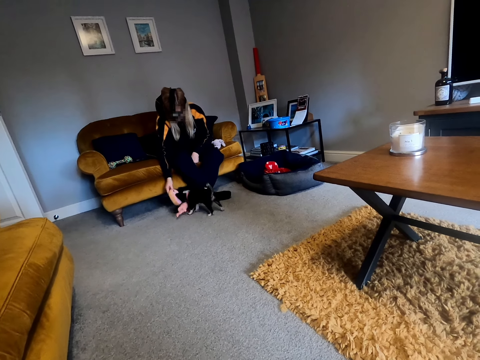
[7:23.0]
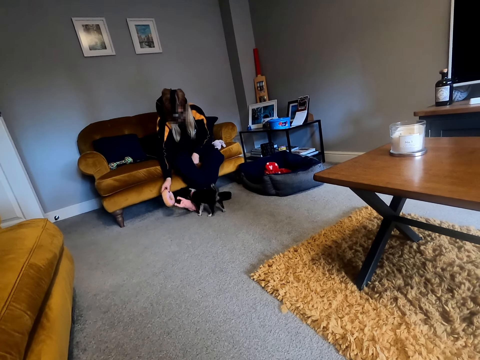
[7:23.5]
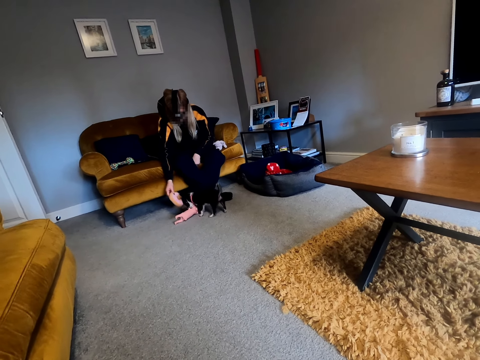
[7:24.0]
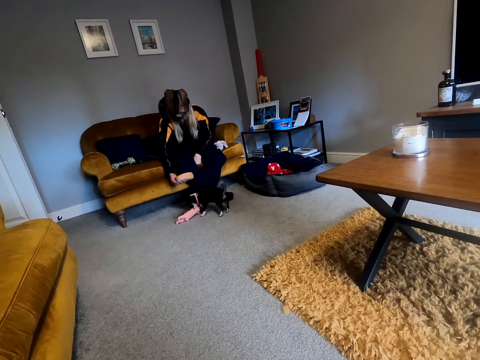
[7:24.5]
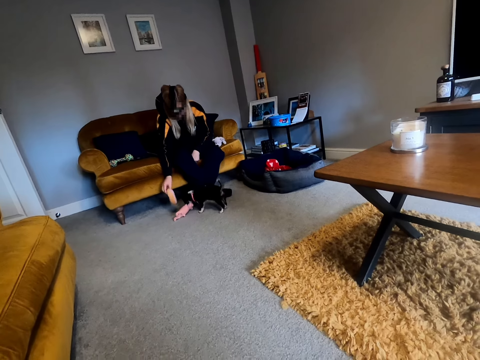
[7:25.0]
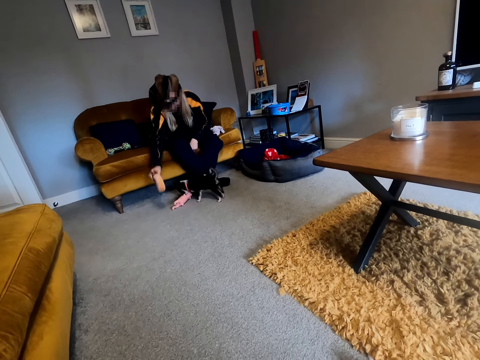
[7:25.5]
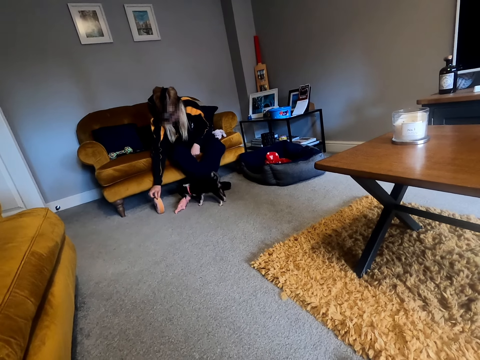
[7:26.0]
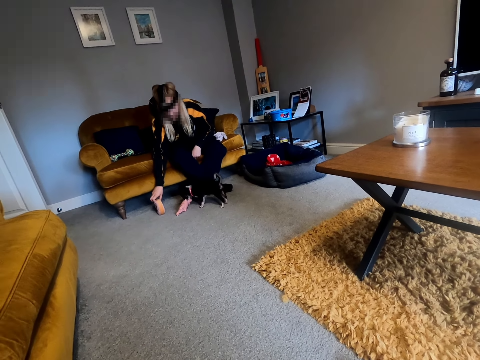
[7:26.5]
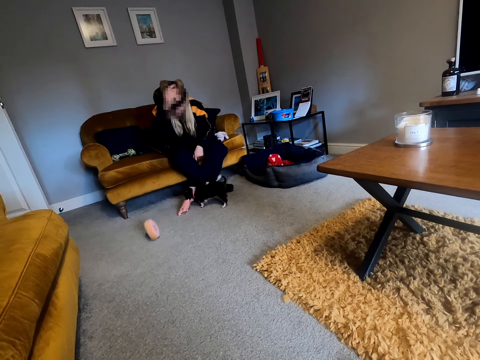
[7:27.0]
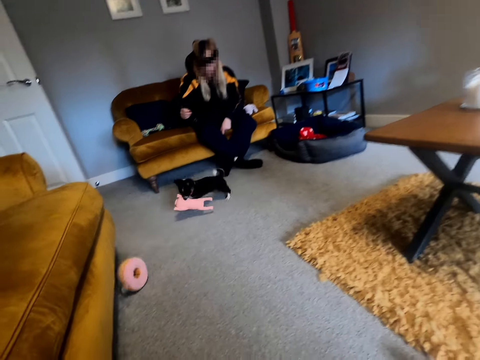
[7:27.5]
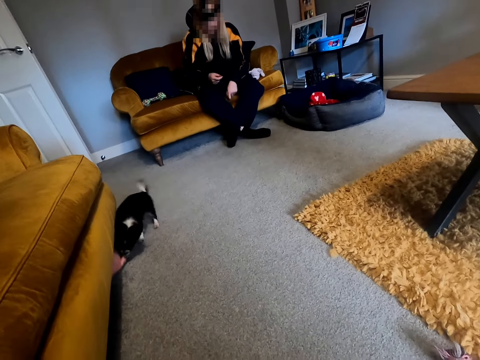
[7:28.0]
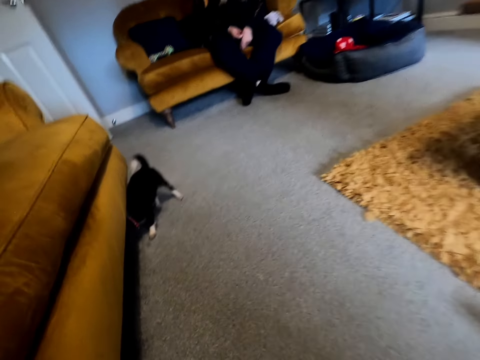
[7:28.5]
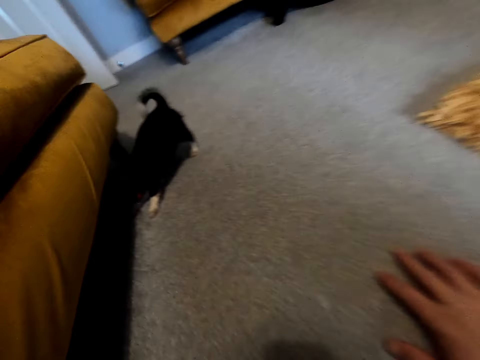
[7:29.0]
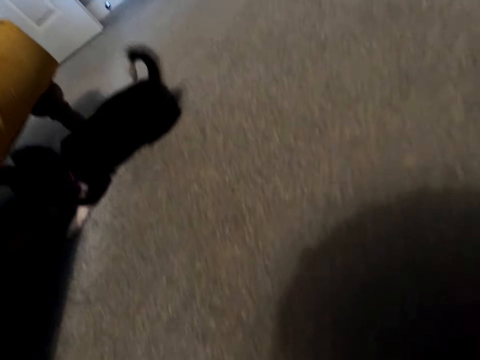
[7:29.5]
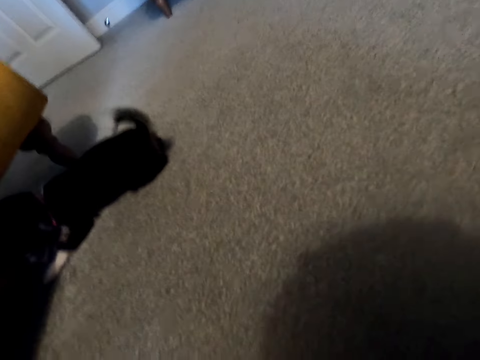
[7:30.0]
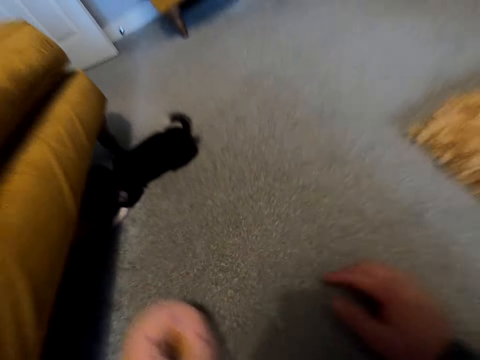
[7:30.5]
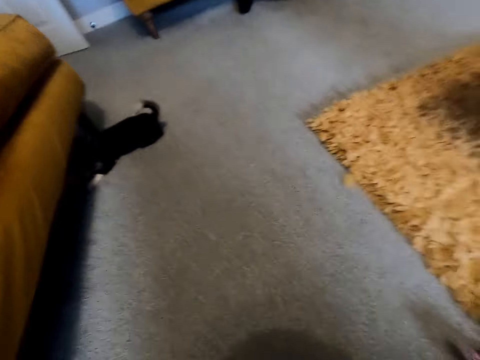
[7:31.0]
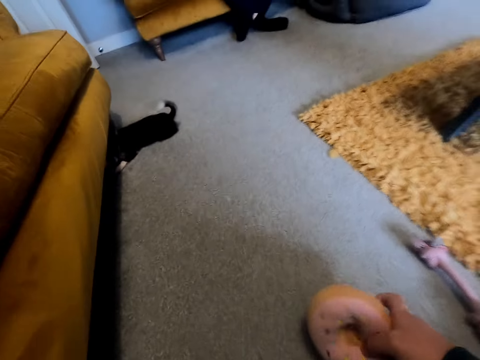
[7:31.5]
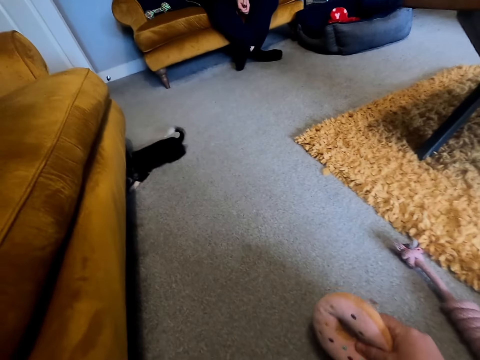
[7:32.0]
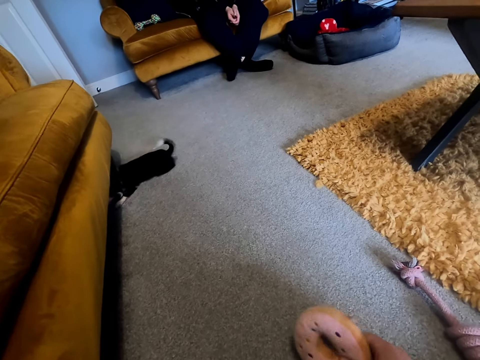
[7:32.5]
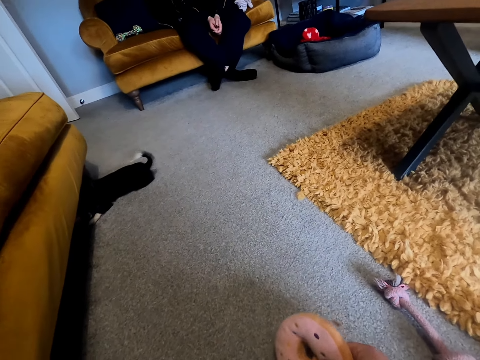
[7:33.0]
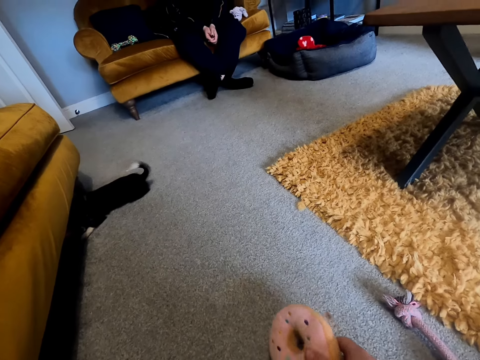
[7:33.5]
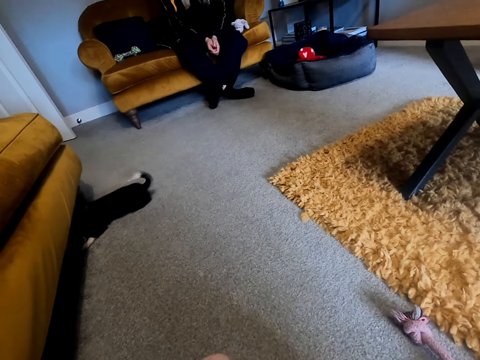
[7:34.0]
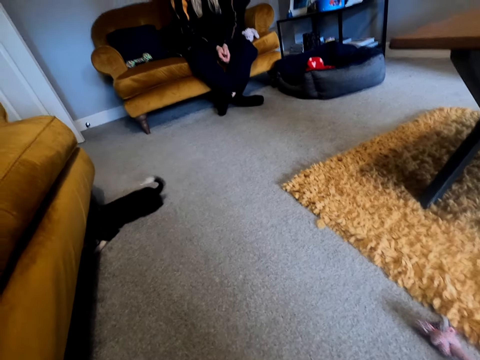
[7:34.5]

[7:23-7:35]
A person throws the toy. The camera wearer moves forward, raises the hand, picks up the toy and plays with the toy.

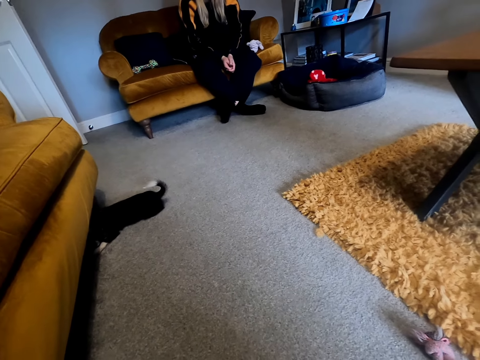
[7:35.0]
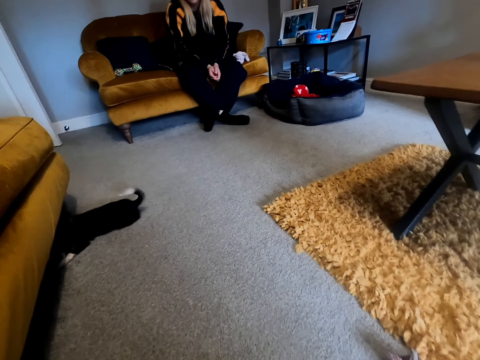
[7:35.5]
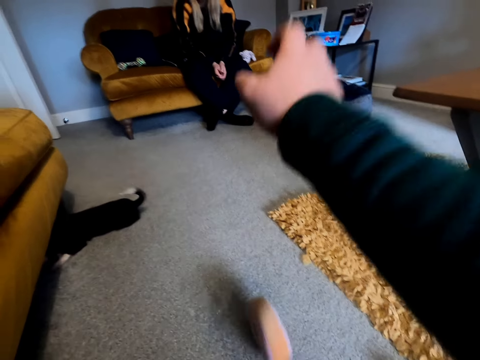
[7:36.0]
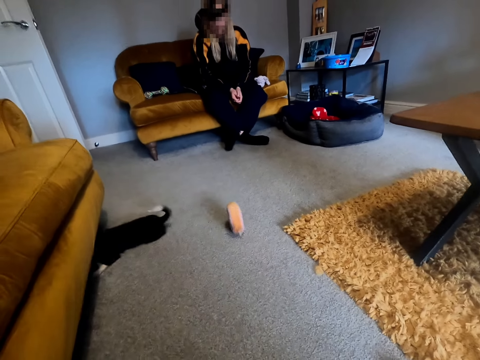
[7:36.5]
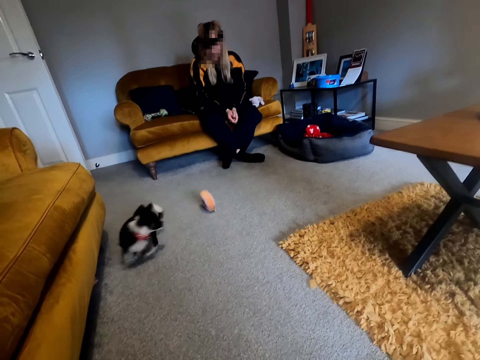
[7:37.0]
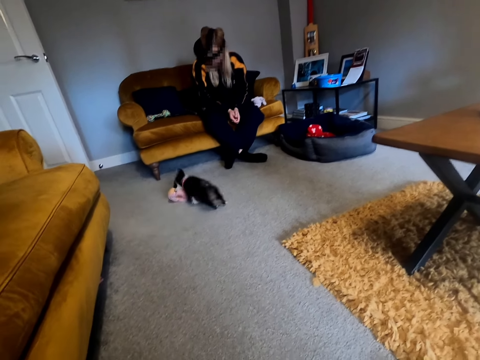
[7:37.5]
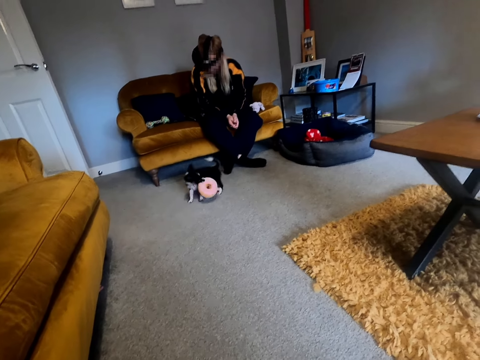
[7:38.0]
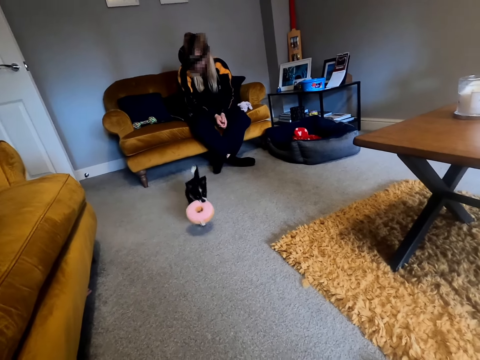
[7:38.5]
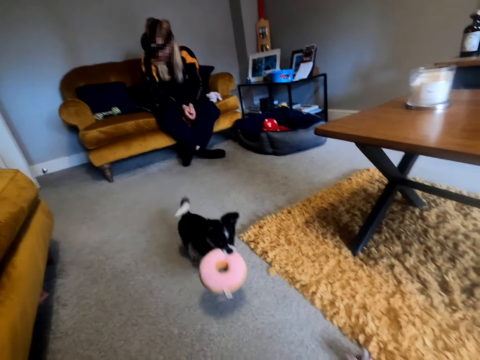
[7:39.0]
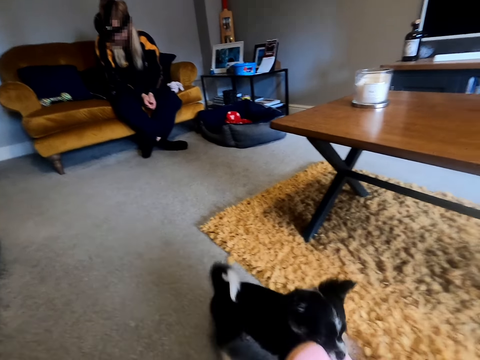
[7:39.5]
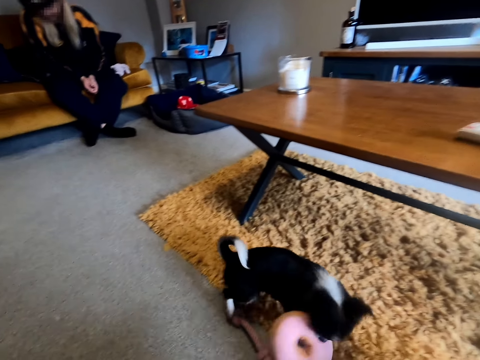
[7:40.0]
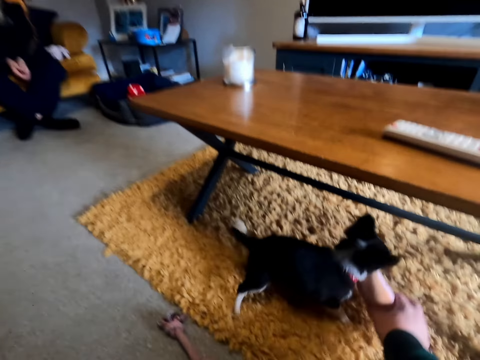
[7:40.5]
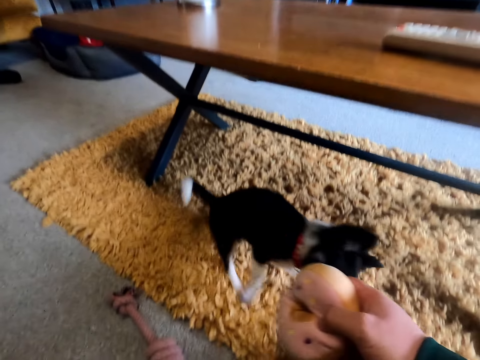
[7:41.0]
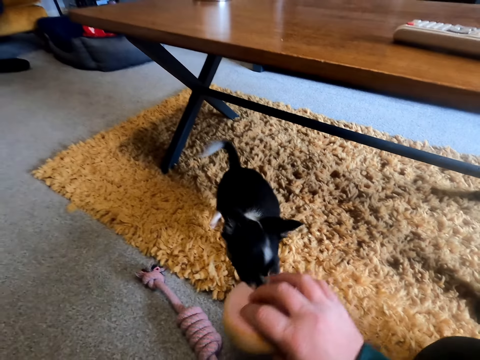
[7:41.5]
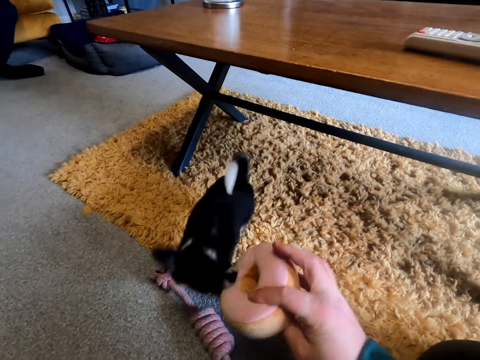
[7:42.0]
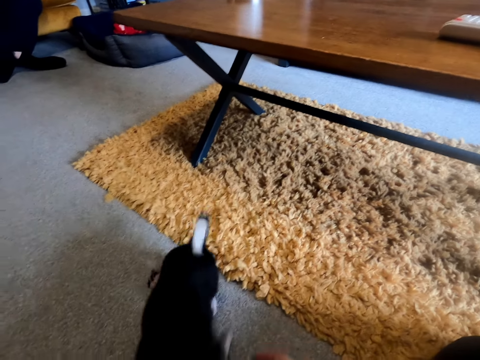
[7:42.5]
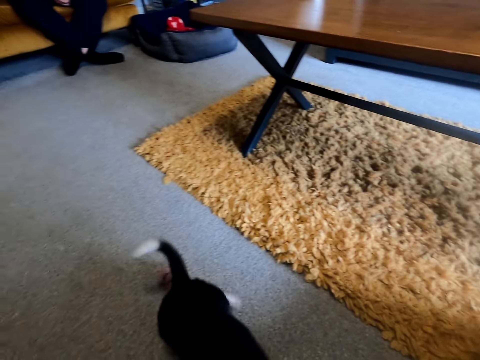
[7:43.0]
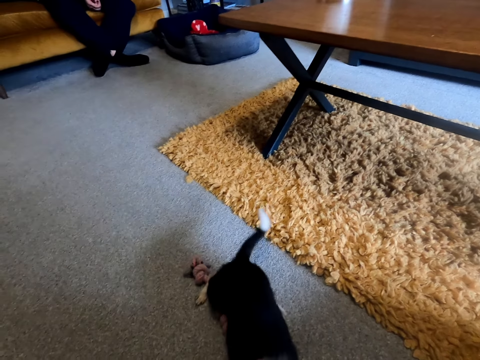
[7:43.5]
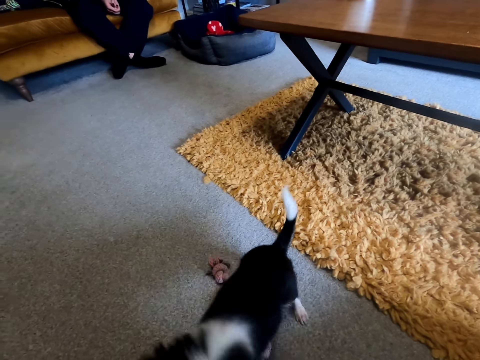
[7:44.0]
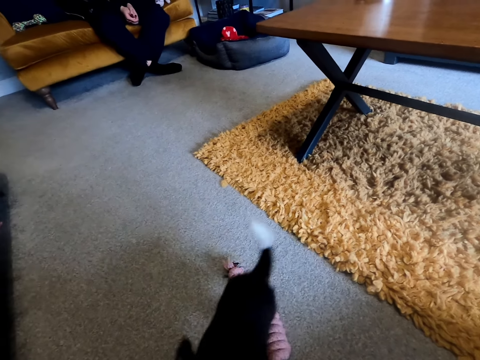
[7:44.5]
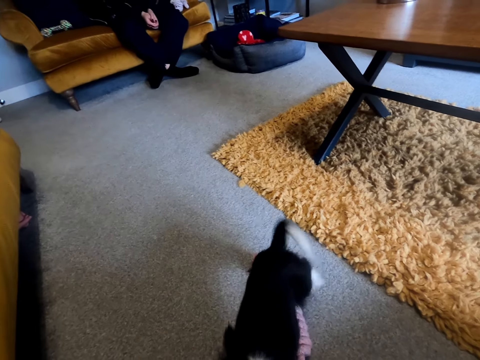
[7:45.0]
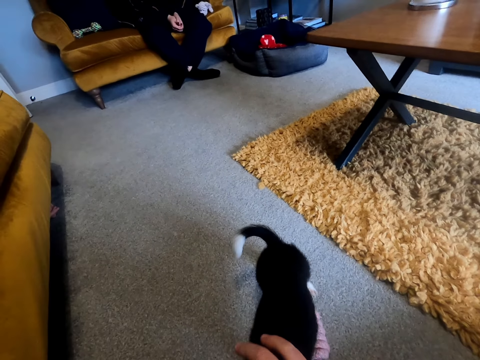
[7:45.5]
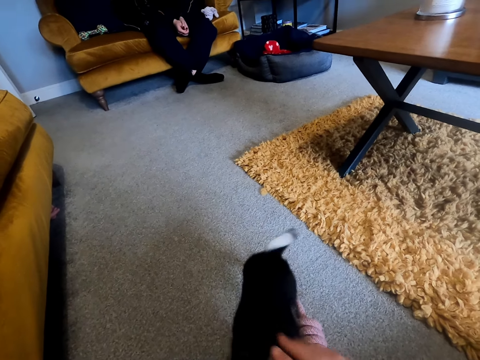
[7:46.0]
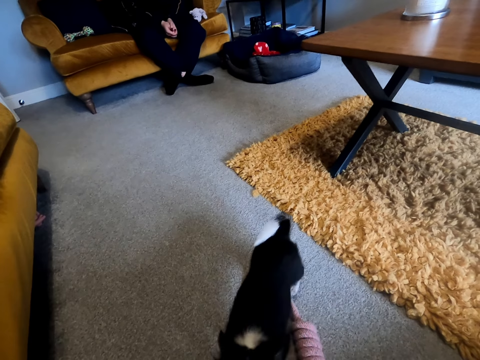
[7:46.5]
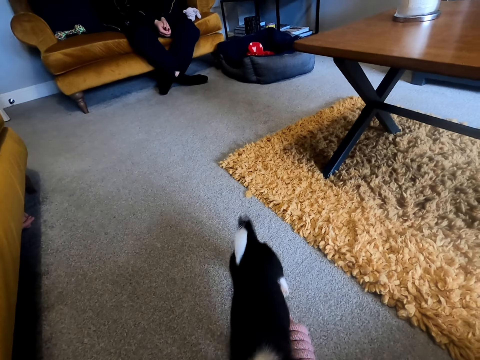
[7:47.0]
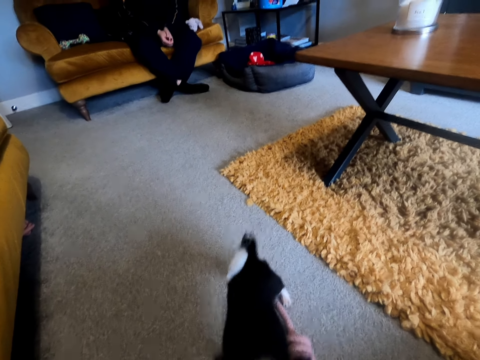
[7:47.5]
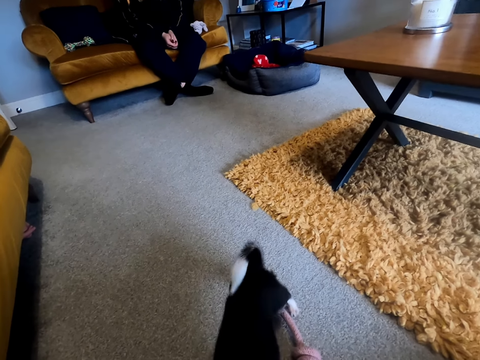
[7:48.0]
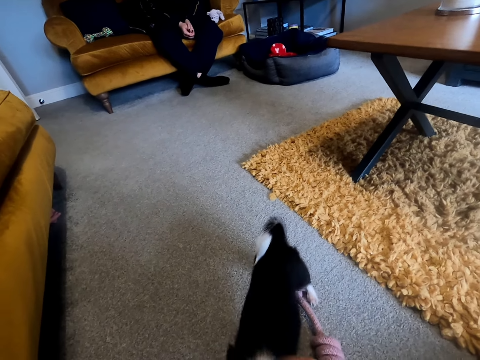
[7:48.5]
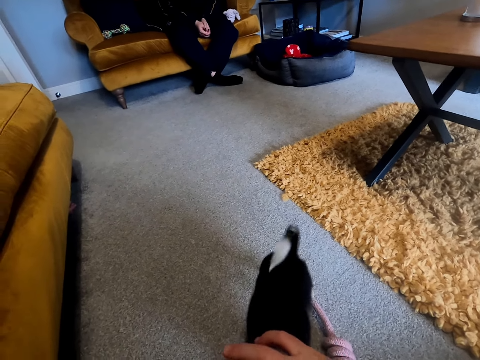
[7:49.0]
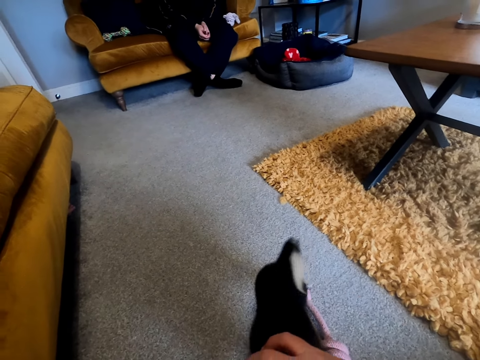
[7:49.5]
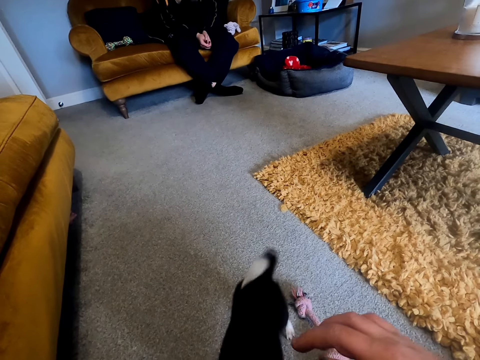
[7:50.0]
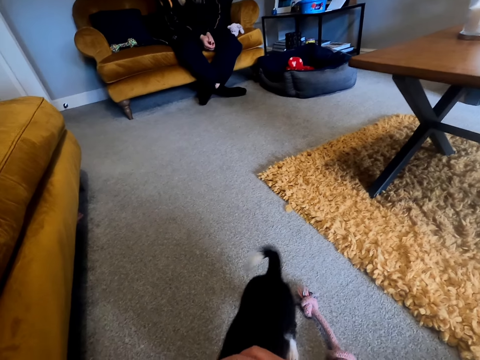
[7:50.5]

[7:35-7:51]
The camera wearer throws the toy forward. A person stares at the cat. The camera wearer converses. They play with the cat or puppy. The person converses with the camera wearer. The camera wearer converses.
